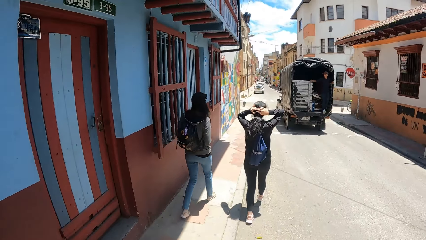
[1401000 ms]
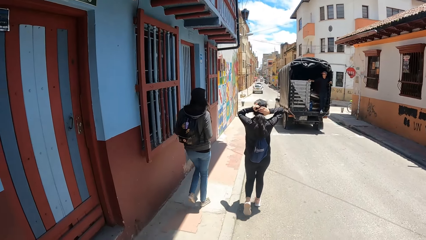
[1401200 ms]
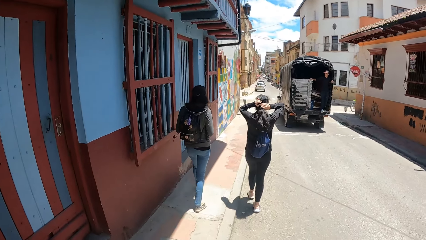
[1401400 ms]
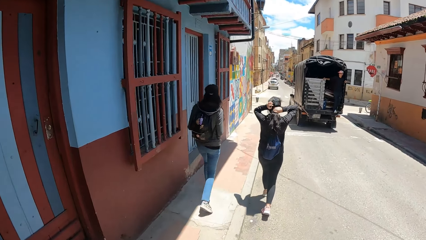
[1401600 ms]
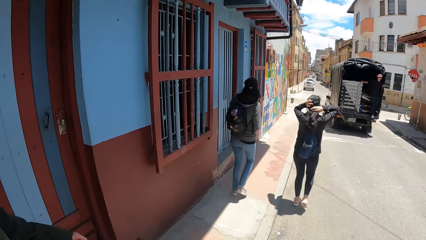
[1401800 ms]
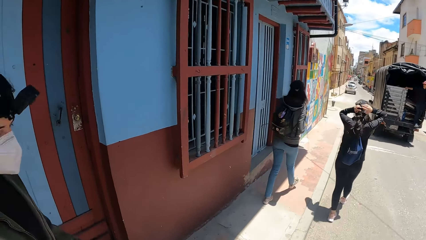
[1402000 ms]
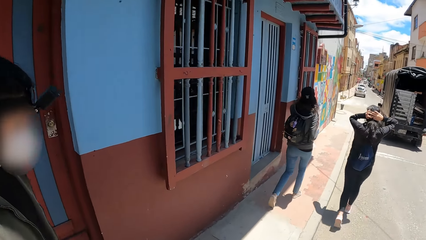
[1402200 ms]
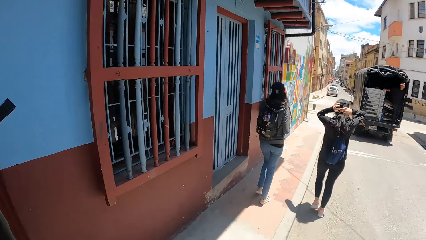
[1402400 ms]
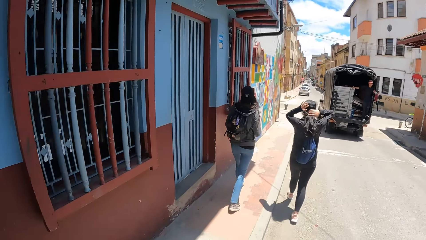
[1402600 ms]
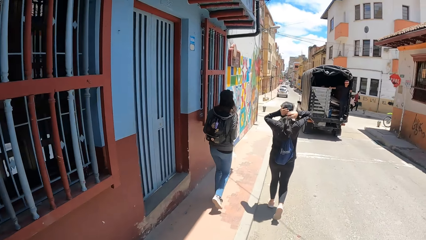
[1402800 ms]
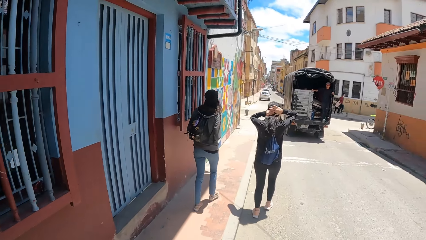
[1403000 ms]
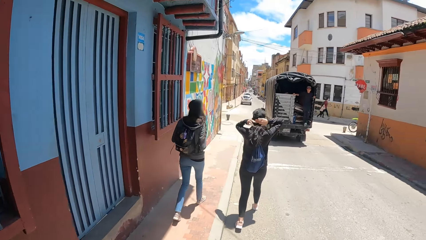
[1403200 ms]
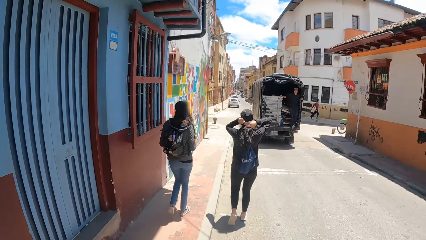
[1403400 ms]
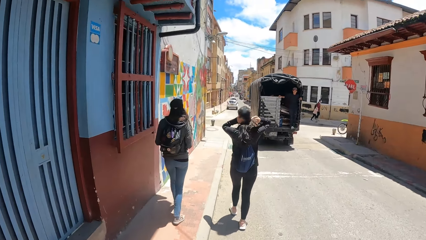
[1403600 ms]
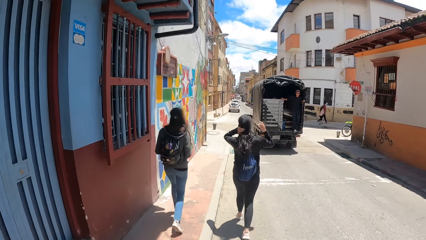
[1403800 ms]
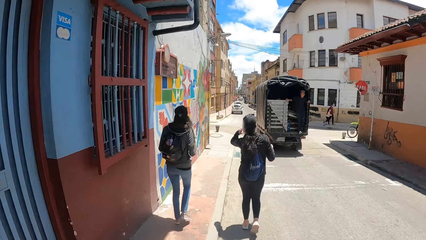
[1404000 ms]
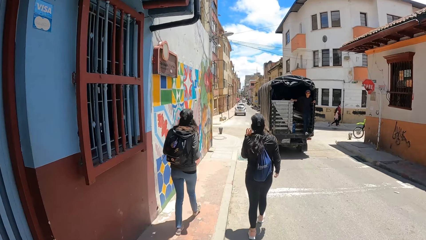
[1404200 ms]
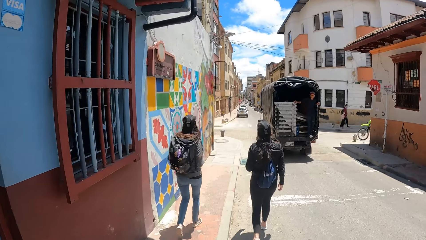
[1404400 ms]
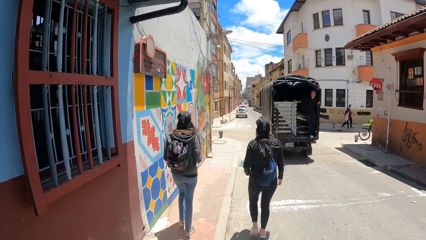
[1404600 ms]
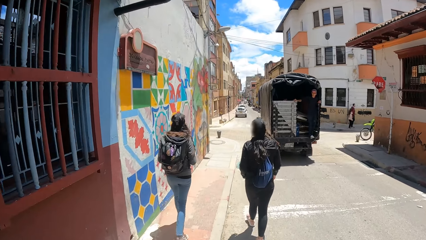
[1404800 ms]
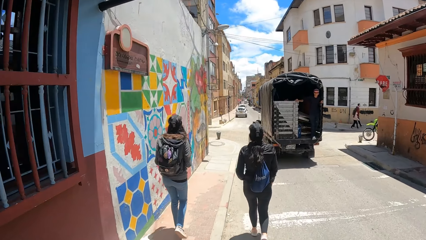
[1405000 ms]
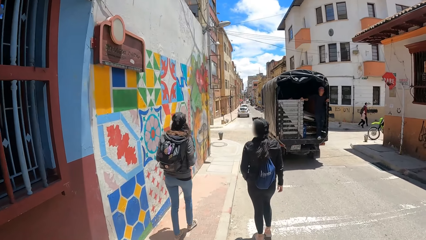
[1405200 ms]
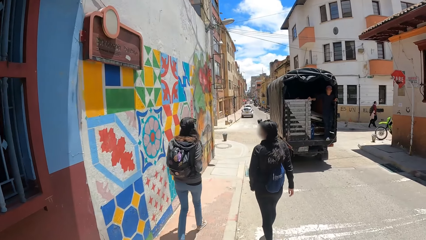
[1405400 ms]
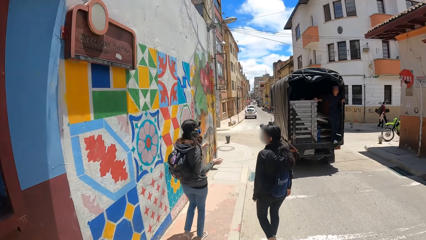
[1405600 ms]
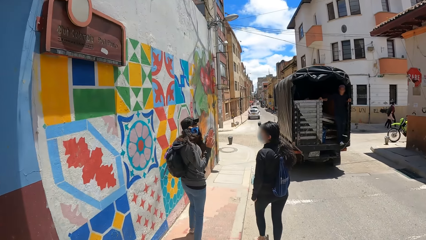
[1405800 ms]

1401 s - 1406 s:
The camera wearer walks along the street.

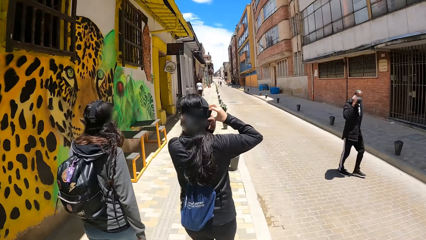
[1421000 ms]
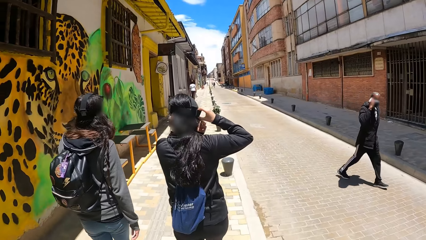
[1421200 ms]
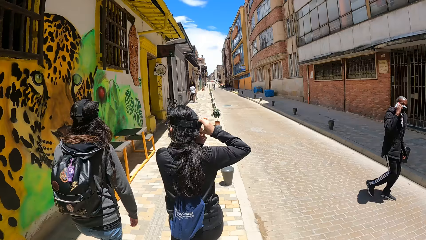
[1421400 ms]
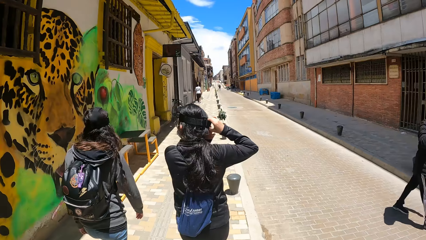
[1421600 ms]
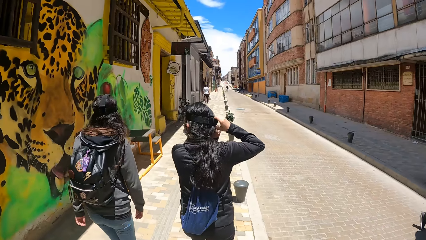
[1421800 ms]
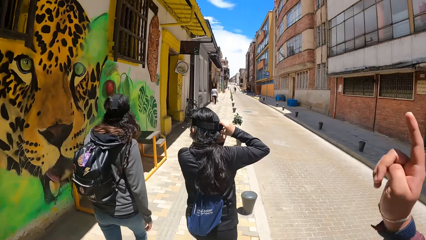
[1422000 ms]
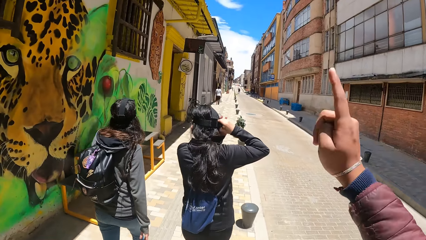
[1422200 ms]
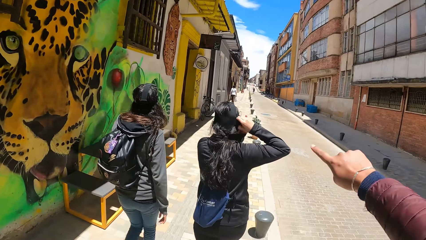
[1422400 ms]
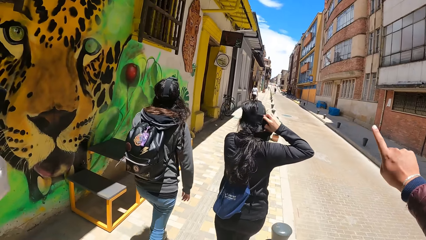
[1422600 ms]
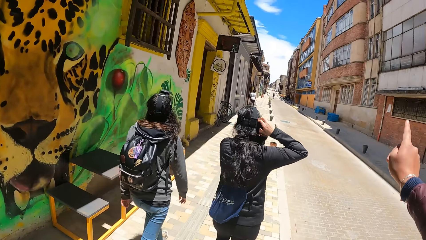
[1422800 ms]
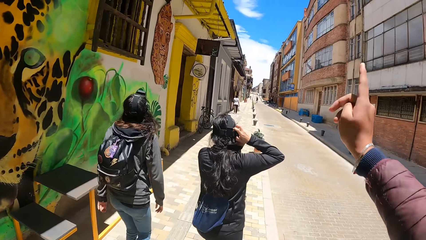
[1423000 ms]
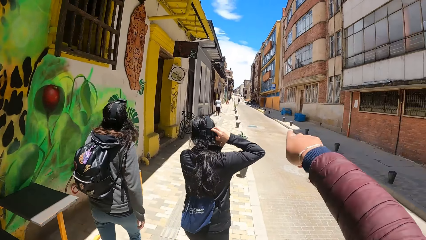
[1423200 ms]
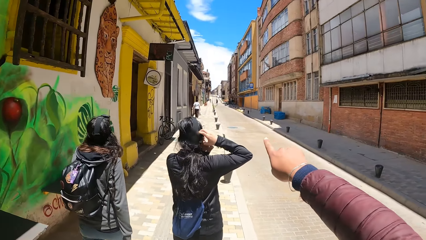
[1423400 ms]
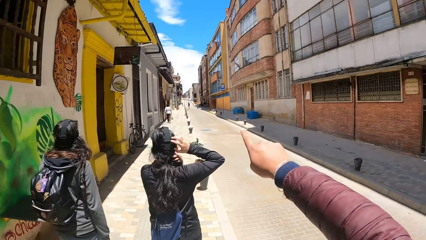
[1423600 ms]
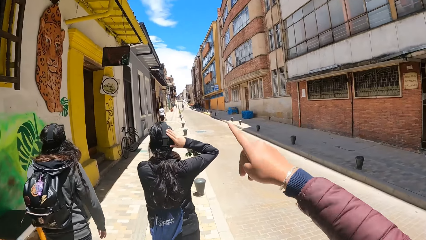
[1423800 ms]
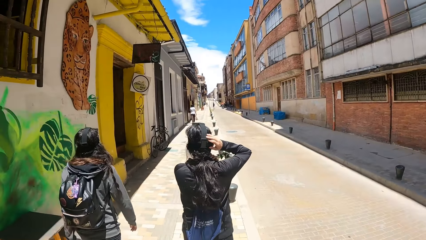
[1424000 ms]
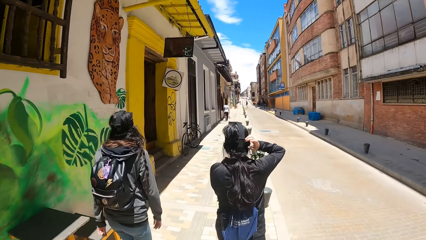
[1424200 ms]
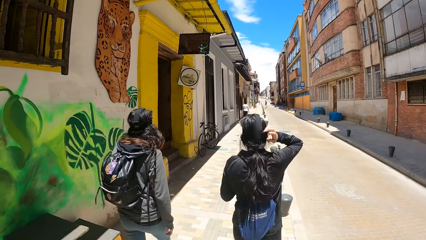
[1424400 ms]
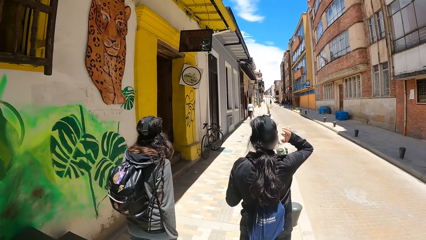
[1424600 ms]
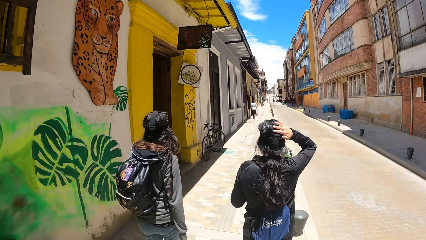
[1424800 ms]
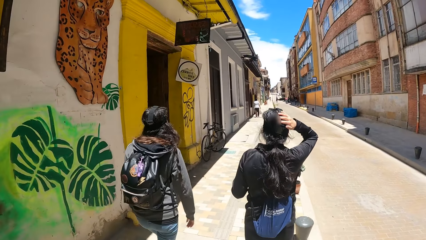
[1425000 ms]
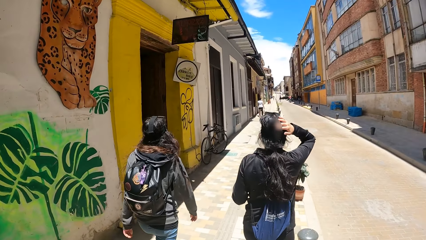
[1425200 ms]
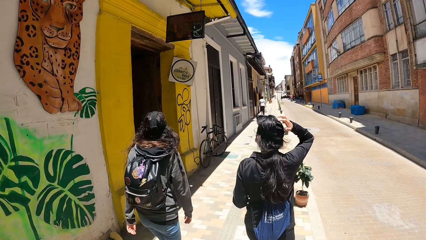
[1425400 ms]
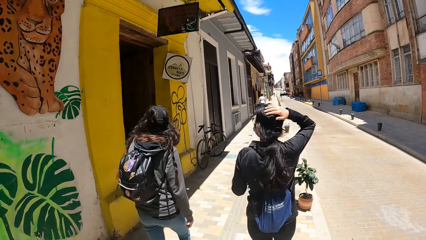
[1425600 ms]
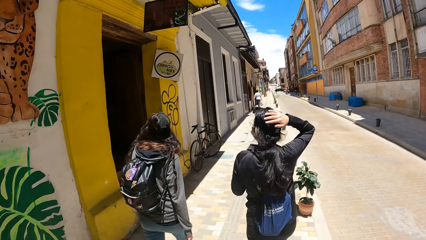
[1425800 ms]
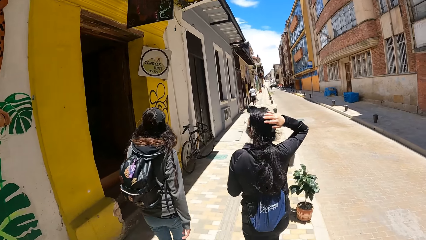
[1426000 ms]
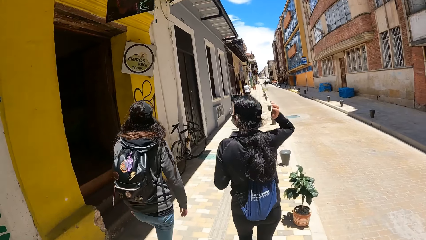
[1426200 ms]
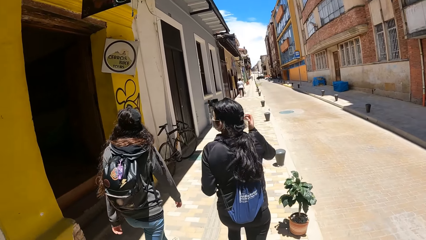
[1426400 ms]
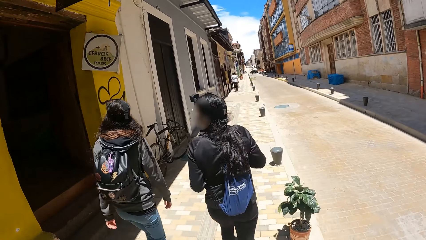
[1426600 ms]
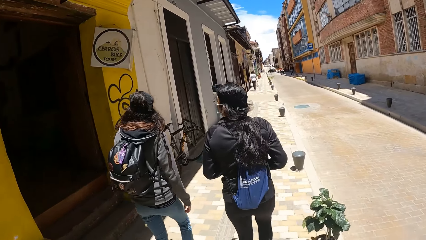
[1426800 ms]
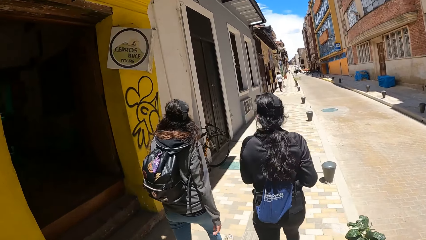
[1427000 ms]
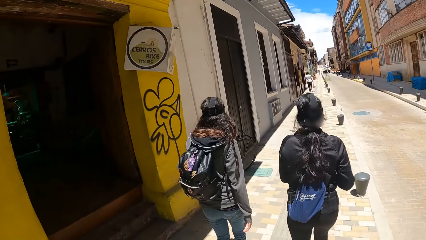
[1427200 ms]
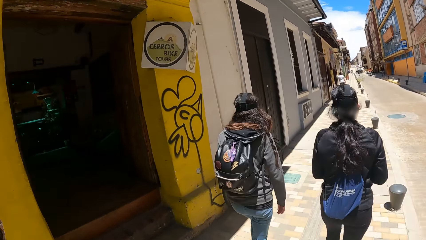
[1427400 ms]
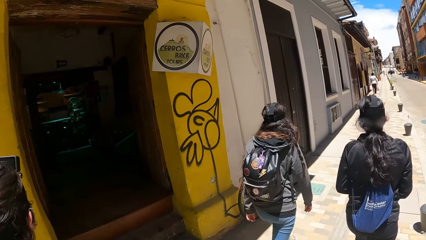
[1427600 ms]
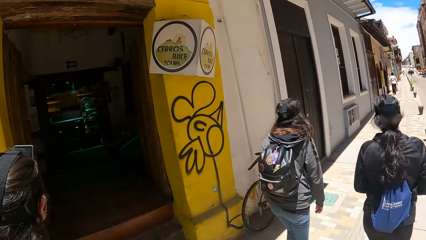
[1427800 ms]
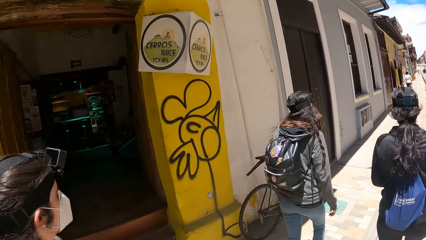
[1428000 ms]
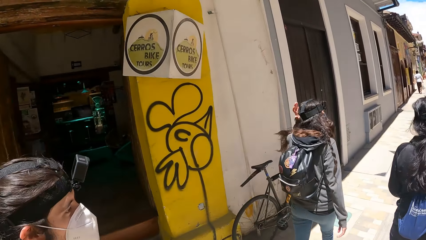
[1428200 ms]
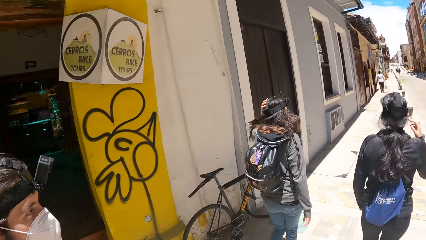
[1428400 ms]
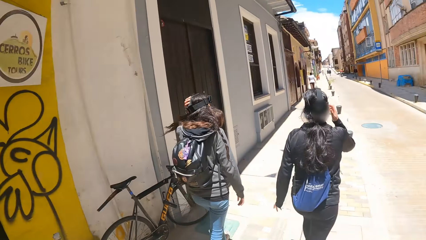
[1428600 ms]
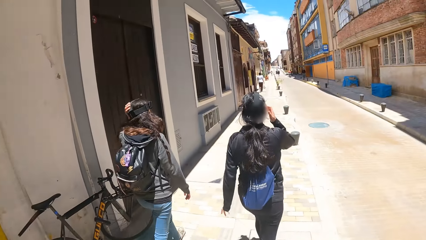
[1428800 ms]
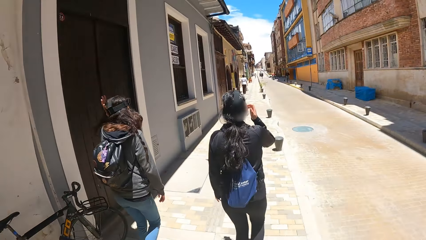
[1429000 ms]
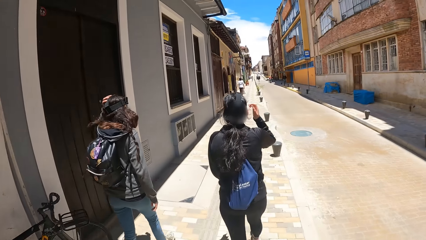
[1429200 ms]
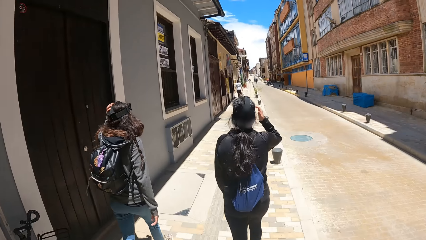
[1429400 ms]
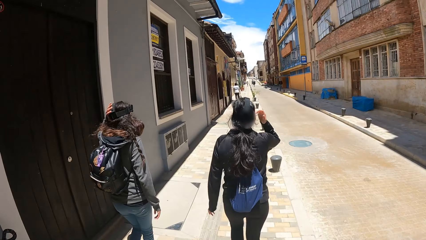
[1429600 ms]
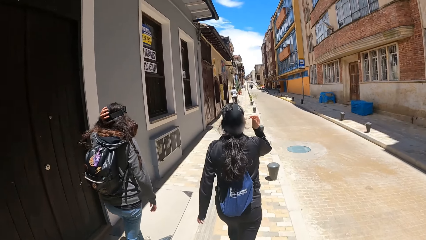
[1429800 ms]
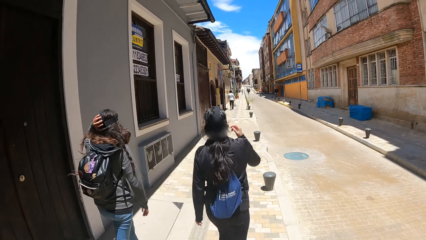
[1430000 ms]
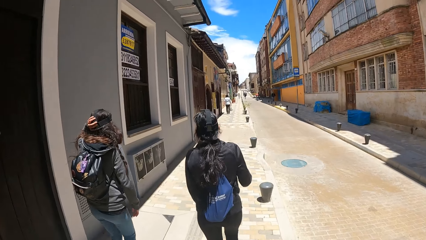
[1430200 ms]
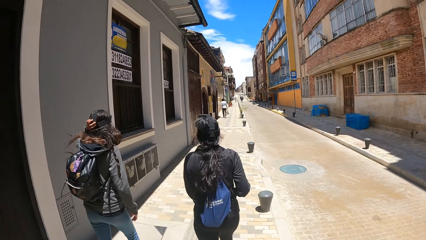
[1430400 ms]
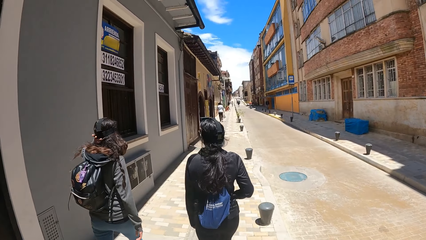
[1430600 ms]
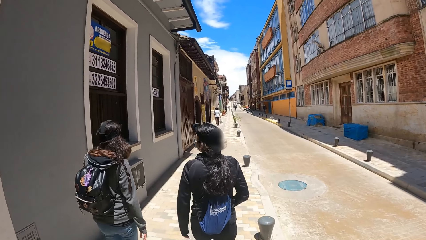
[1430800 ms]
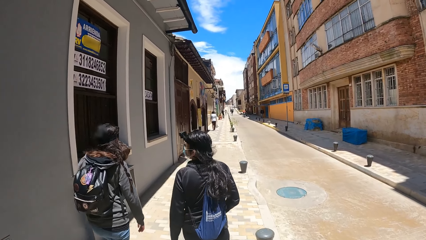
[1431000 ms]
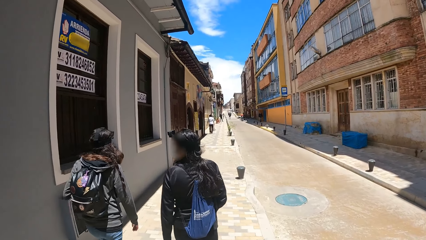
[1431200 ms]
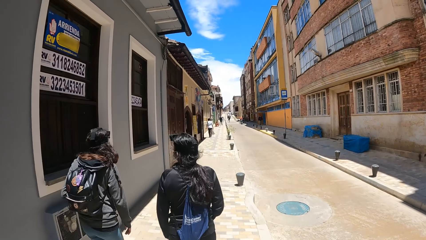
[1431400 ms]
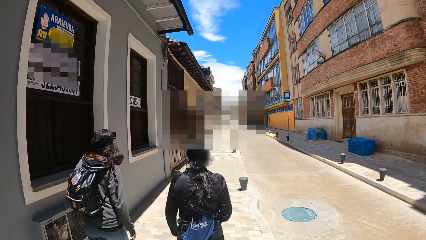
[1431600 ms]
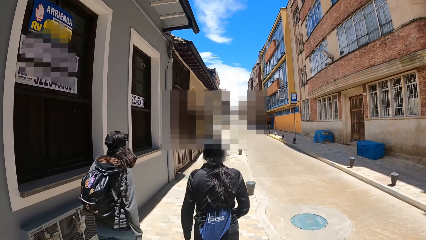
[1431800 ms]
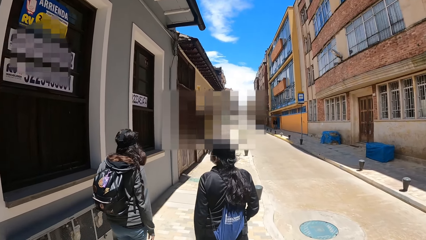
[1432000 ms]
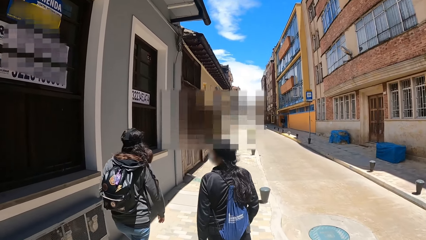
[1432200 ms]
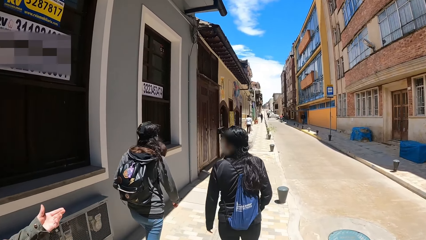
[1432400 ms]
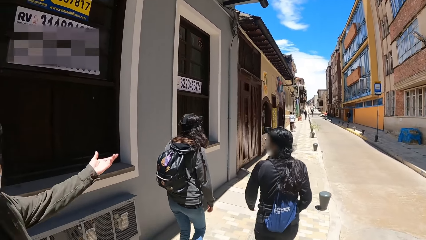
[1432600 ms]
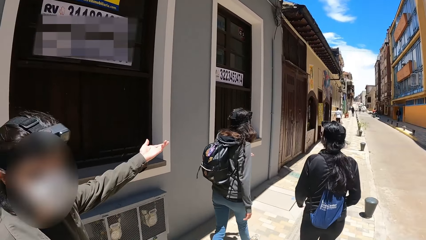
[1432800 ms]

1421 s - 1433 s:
The camera wearer points in front of him. He moves his hand. He walks along the street.
